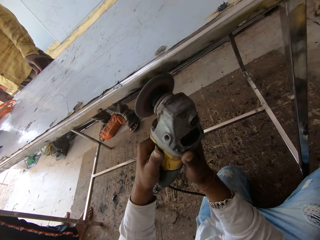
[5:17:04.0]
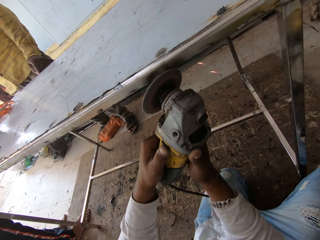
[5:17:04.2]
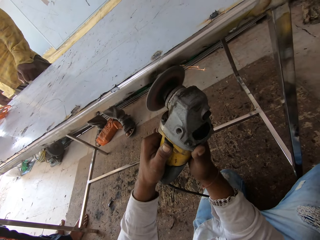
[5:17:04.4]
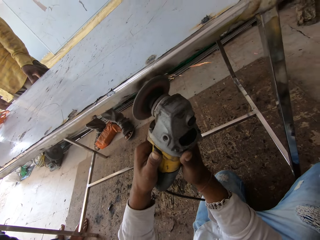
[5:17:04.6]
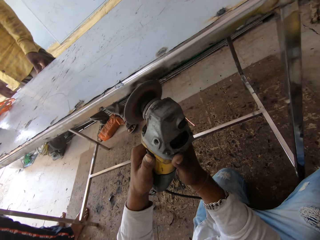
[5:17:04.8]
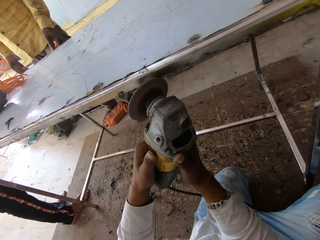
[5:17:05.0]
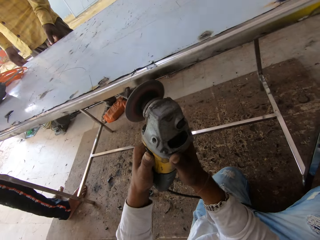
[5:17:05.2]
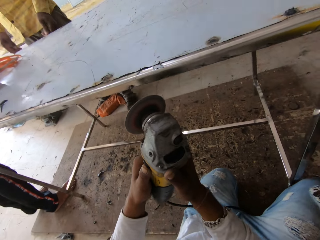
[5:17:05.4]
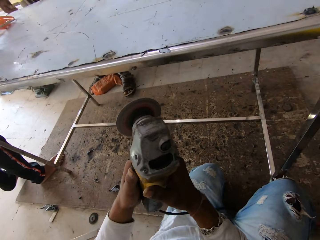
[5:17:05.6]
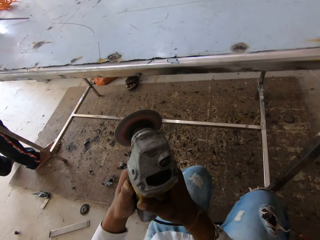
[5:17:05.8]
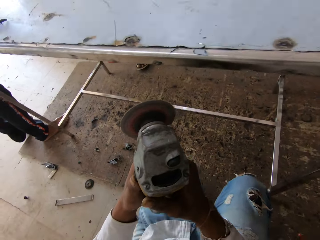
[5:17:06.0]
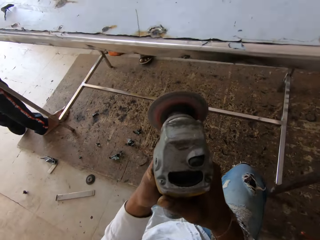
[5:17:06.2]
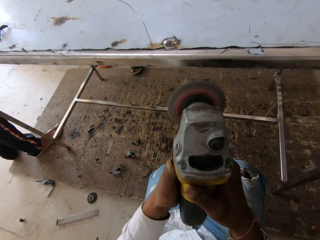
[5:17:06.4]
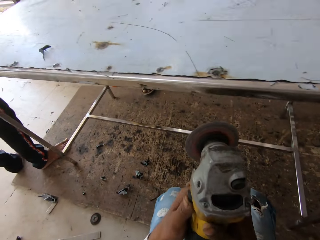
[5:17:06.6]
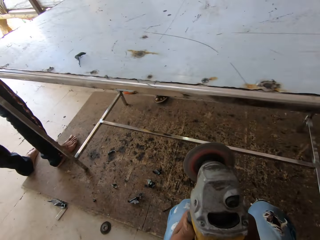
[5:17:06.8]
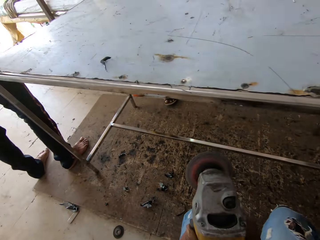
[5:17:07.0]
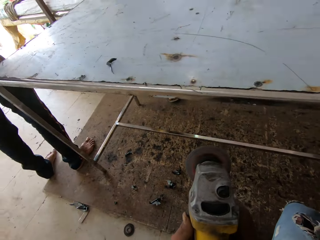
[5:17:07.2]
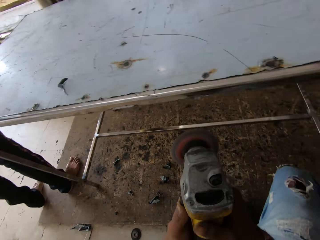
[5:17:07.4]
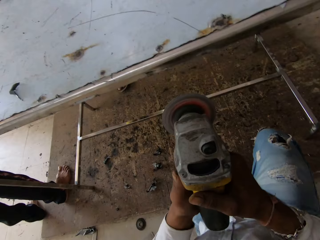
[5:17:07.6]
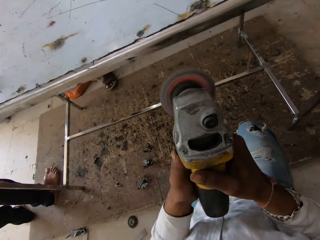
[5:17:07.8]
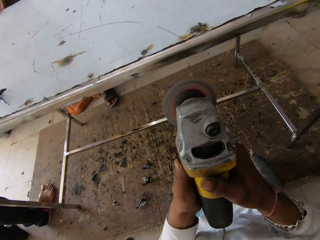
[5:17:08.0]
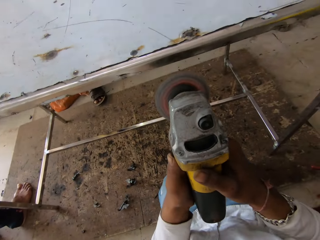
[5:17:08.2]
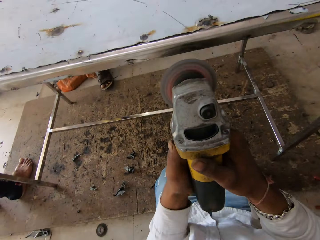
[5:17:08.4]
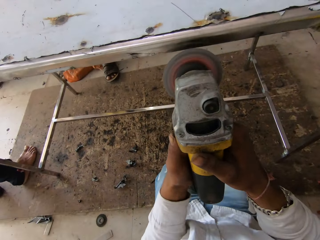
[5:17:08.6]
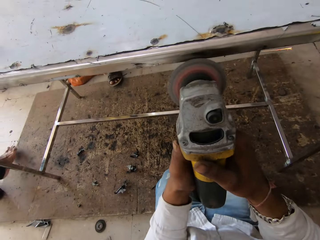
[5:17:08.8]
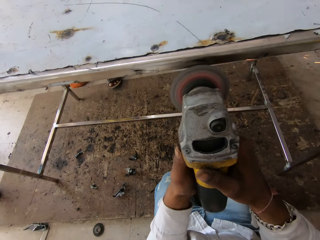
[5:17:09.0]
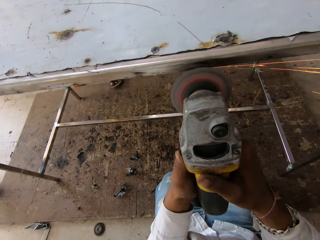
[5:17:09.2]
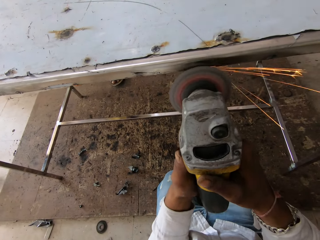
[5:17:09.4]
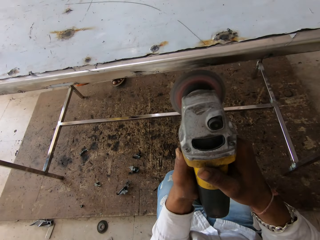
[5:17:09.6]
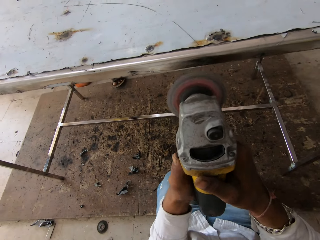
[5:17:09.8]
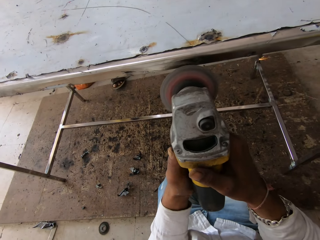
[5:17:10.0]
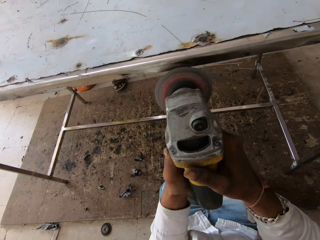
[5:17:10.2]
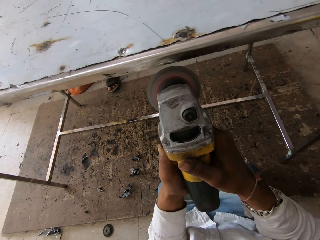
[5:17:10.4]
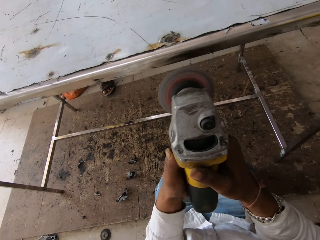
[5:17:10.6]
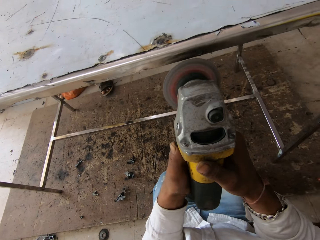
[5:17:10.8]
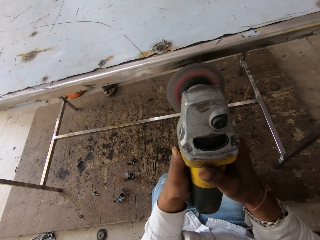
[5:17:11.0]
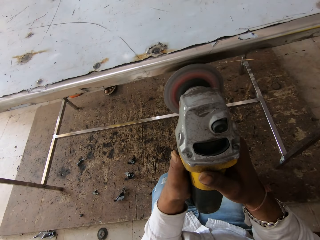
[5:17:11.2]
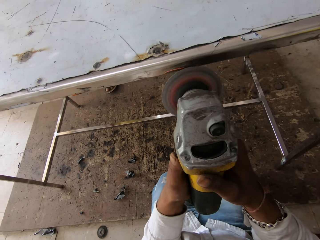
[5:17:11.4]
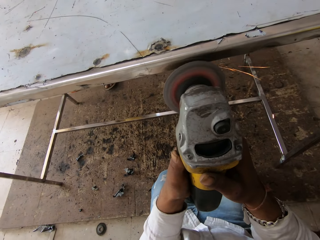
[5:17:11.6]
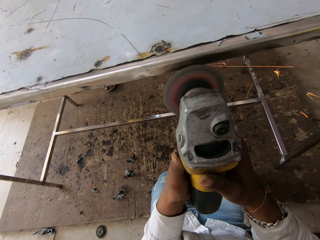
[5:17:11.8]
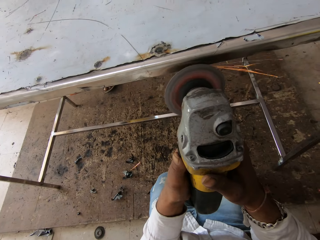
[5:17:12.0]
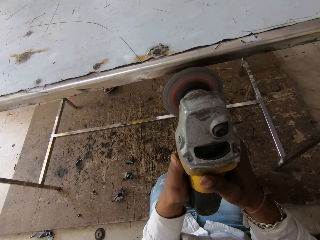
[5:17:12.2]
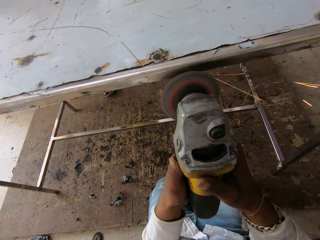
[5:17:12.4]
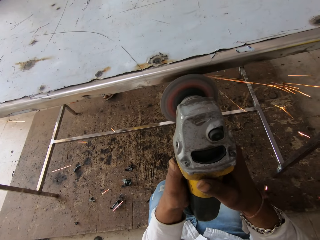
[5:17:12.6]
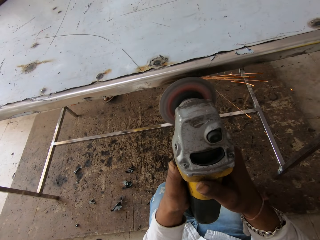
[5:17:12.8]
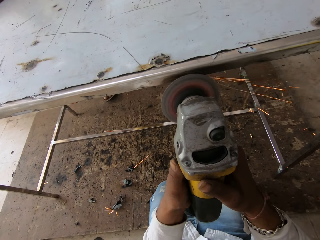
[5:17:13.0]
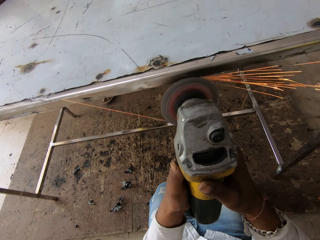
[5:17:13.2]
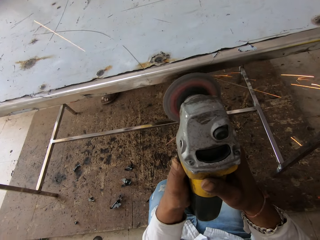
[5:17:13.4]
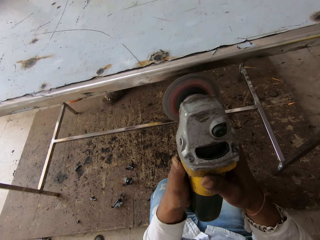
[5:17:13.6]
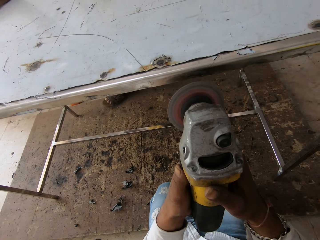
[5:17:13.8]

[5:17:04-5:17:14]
The camera wearer moves around. They weld the table with a welding grinder.

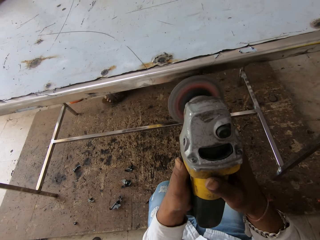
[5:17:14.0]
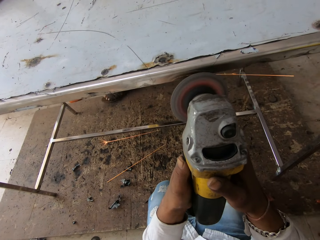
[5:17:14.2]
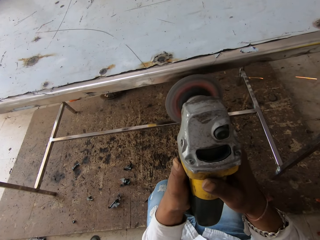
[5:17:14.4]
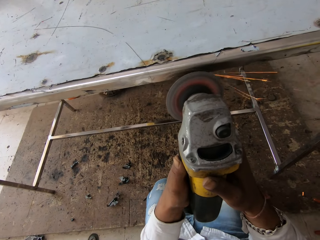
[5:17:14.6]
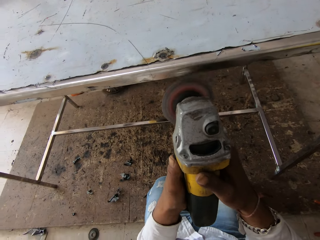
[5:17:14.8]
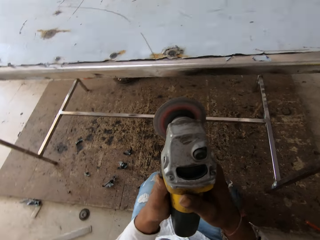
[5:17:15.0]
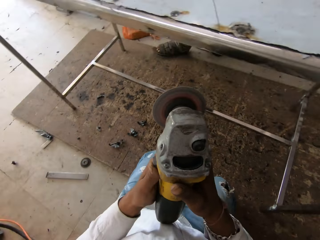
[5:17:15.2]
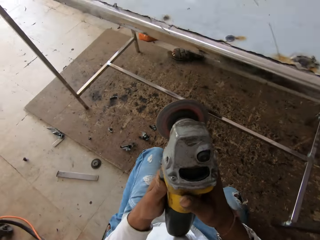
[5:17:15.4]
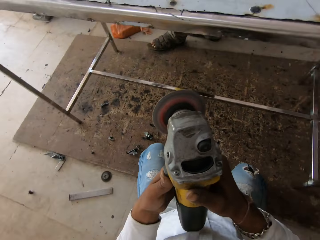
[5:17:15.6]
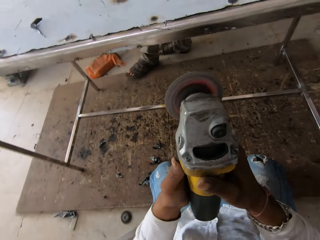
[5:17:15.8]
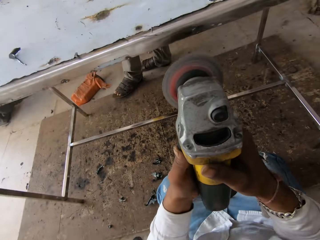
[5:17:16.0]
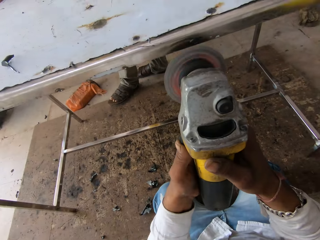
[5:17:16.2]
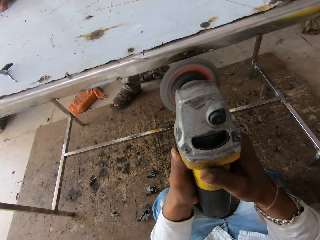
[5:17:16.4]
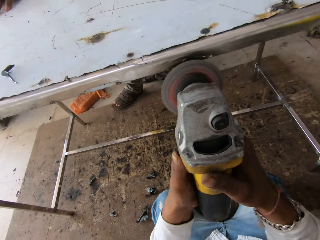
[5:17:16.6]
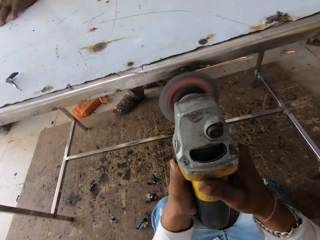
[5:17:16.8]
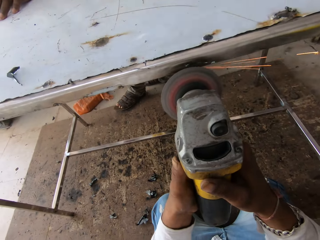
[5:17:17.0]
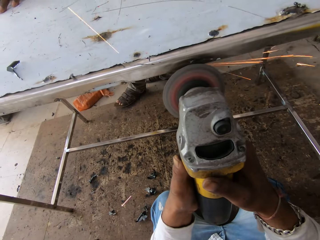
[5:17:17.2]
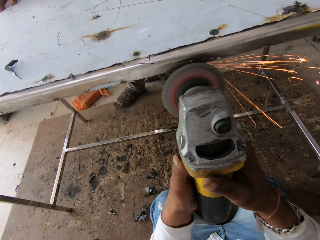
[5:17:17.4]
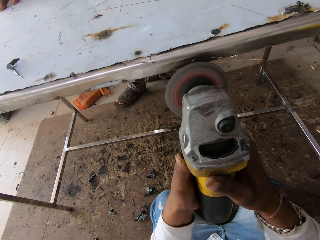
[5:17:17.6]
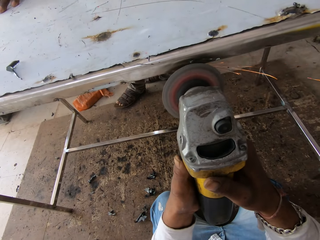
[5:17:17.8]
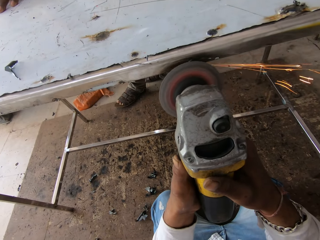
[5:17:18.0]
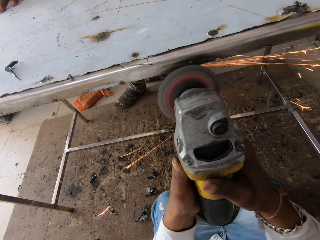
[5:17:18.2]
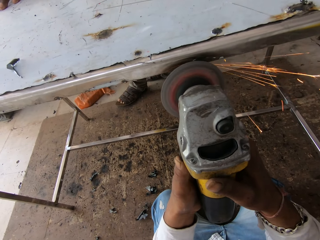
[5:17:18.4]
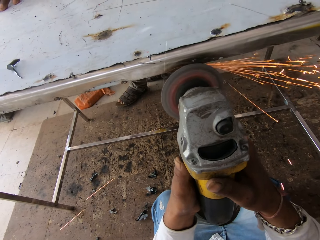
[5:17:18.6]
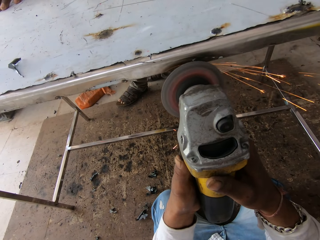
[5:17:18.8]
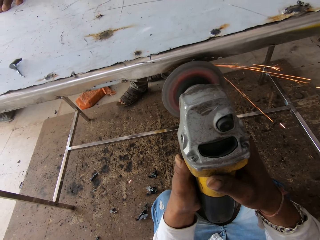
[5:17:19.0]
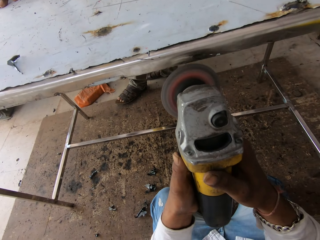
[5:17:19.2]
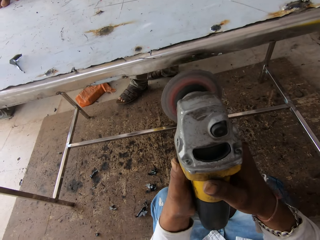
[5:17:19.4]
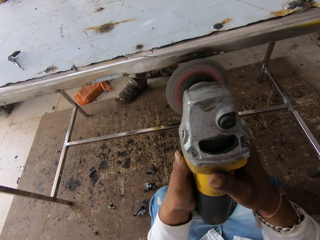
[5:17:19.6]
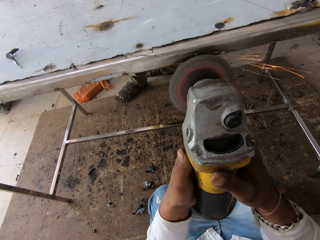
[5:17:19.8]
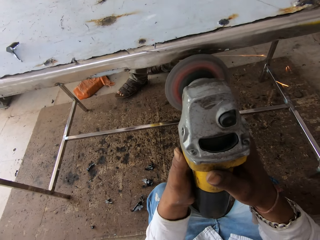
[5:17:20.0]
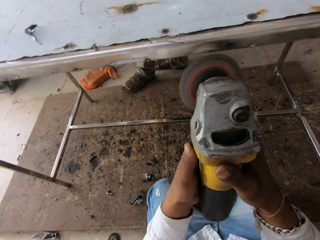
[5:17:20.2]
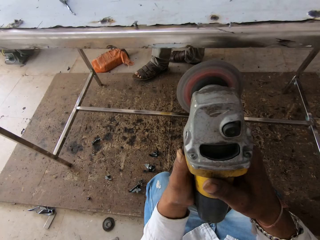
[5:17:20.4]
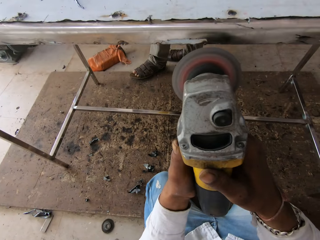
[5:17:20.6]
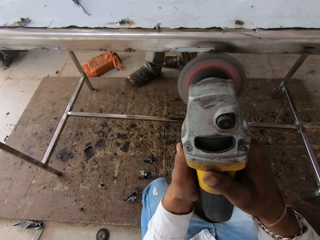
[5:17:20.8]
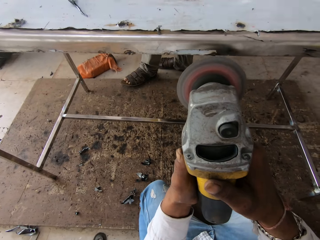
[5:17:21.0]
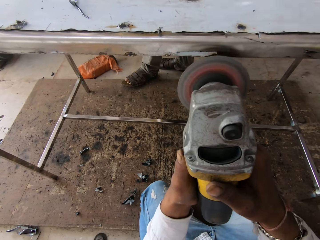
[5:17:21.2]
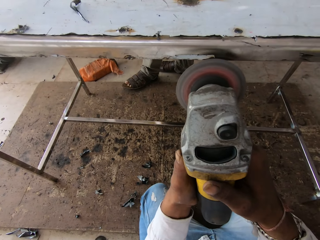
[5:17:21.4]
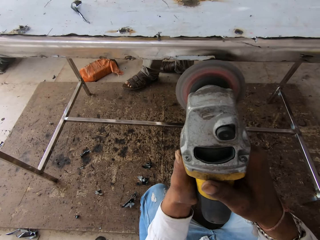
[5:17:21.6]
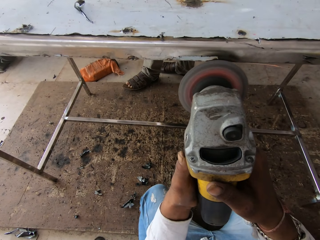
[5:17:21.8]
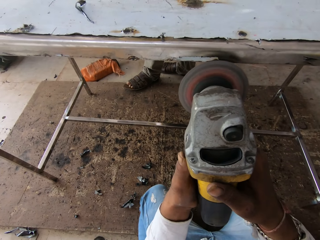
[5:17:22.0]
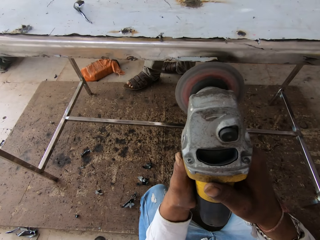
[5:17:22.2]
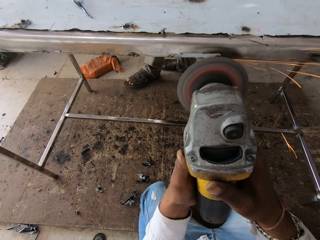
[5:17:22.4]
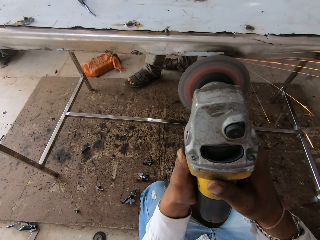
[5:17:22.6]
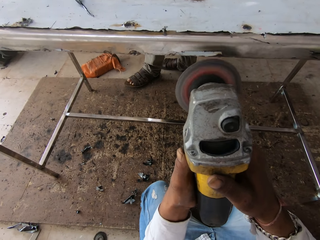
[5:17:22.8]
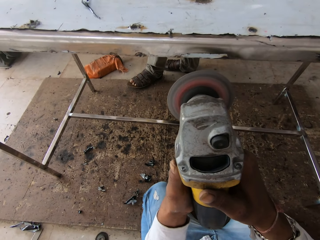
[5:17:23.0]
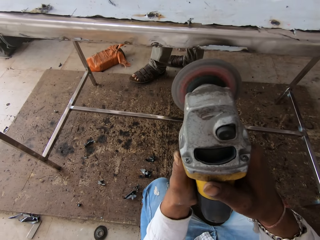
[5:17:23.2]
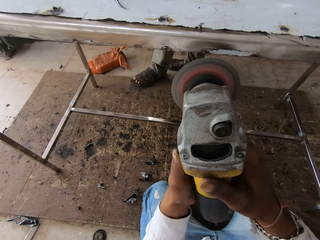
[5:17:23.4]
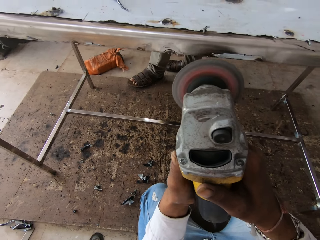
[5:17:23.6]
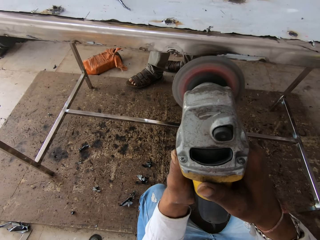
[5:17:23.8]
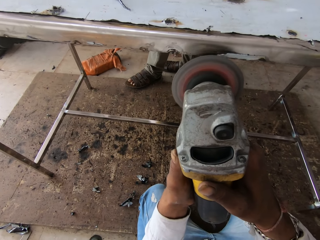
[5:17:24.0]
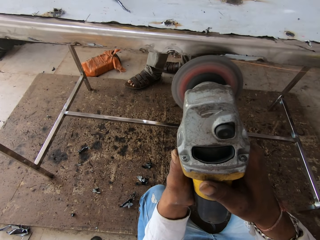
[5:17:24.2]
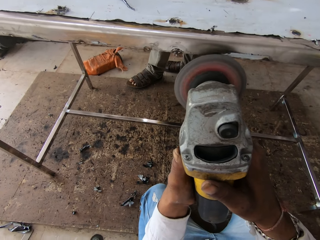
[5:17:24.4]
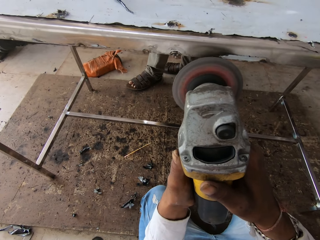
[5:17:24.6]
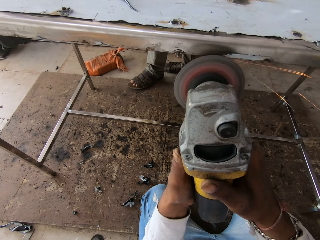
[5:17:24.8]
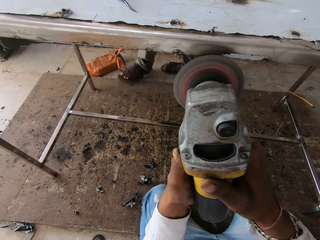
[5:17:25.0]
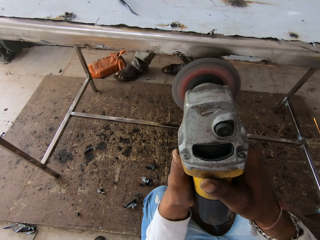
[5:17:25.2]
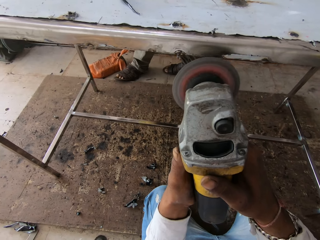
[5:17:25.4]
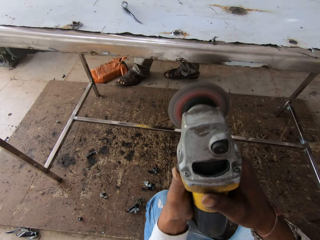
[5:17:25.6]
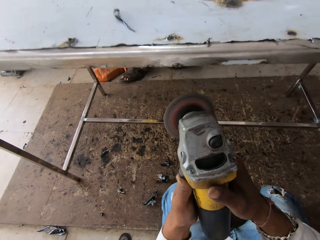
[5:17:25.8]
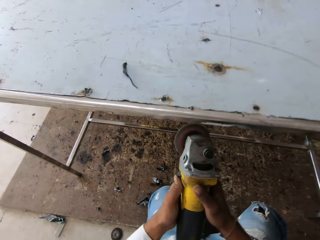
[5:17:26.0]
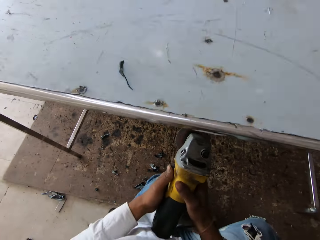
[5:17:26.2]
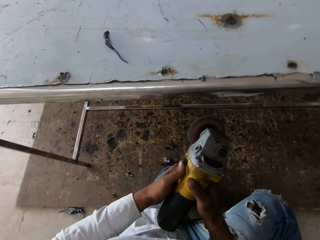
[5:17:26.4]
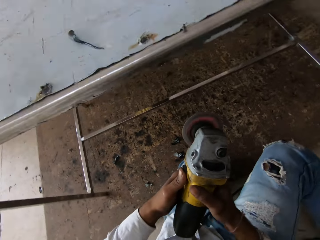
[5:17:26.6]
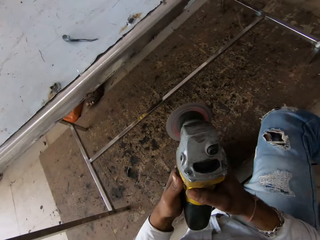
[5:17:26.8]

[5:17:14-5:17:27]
The camera wearer moves around. They weld the table with a welding grinder.
